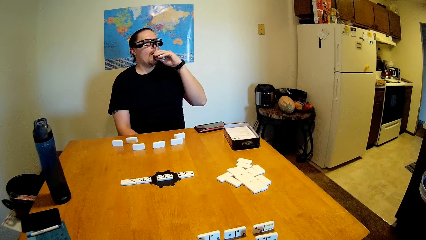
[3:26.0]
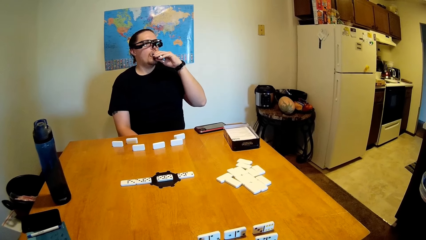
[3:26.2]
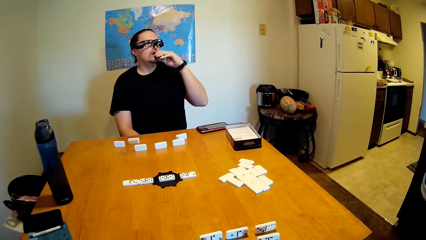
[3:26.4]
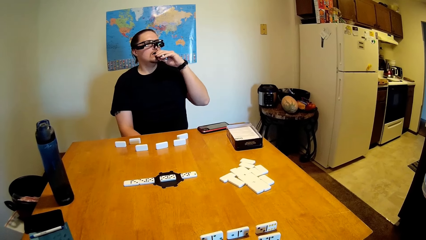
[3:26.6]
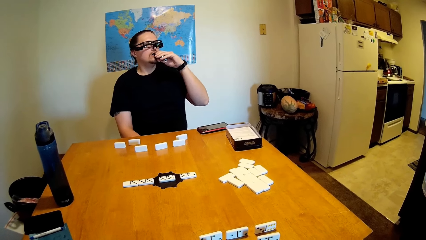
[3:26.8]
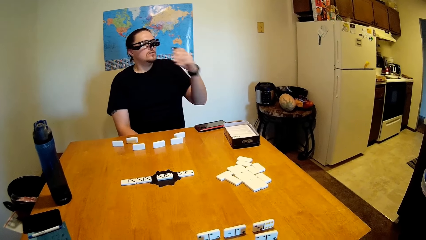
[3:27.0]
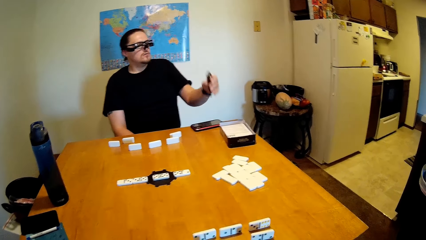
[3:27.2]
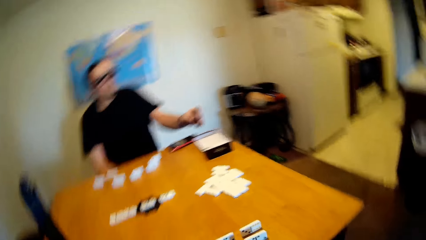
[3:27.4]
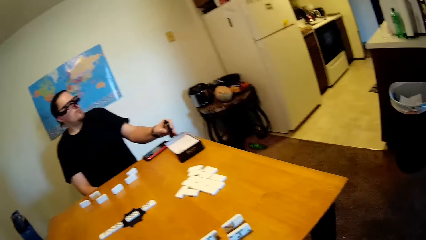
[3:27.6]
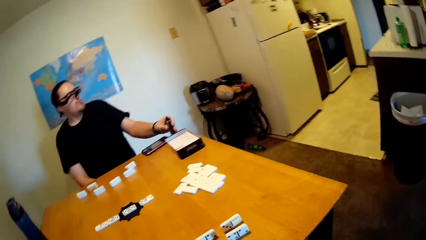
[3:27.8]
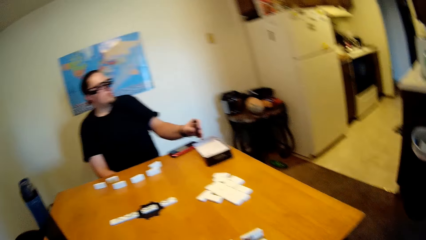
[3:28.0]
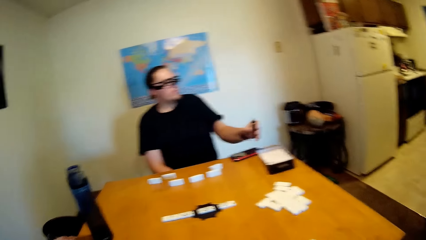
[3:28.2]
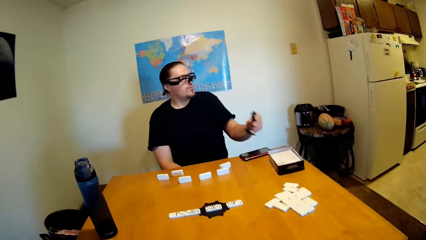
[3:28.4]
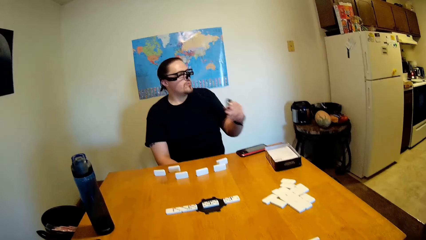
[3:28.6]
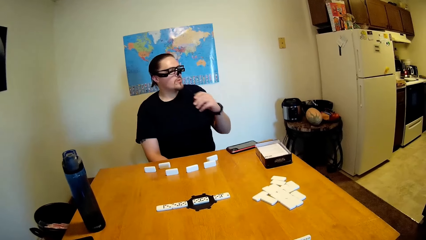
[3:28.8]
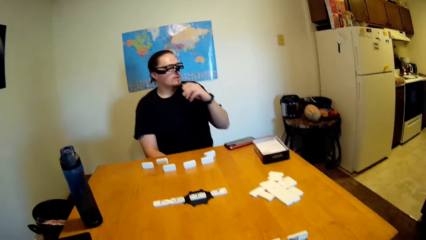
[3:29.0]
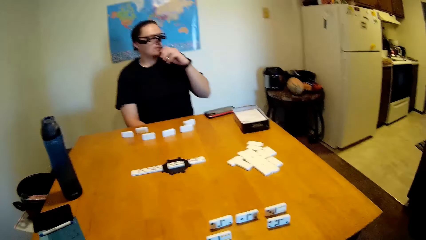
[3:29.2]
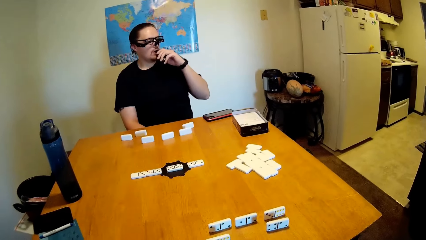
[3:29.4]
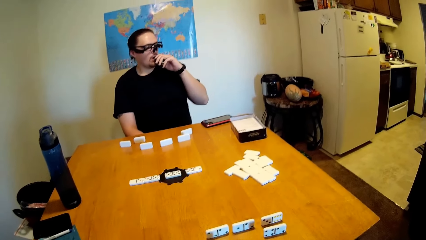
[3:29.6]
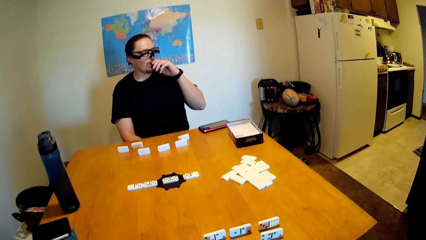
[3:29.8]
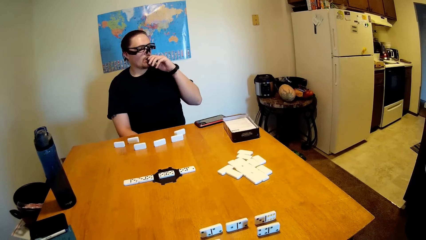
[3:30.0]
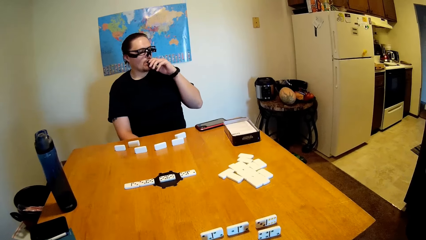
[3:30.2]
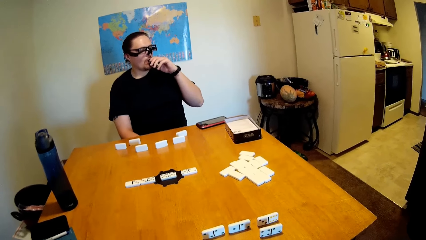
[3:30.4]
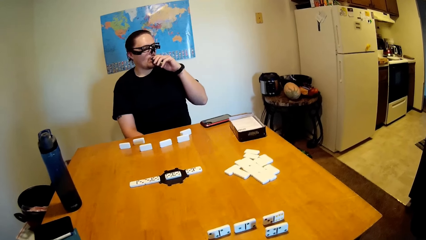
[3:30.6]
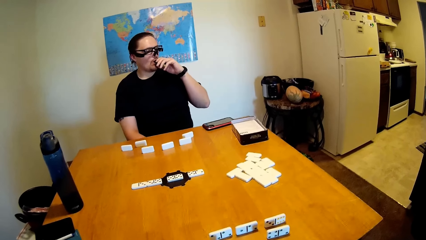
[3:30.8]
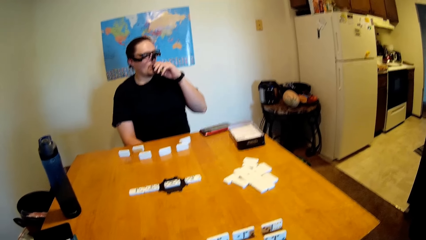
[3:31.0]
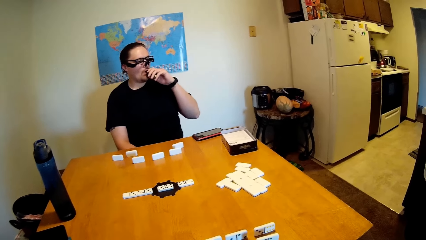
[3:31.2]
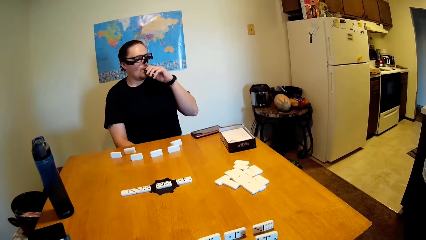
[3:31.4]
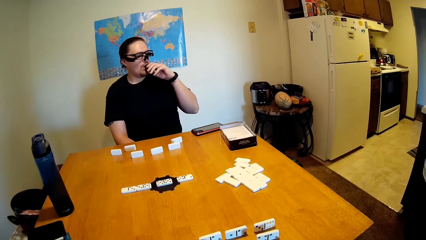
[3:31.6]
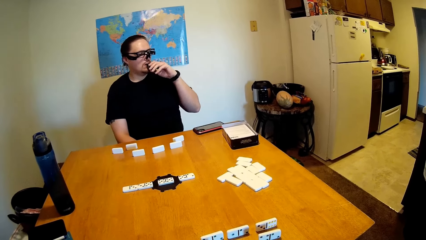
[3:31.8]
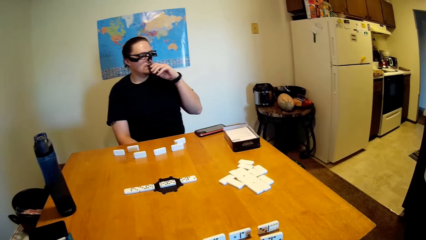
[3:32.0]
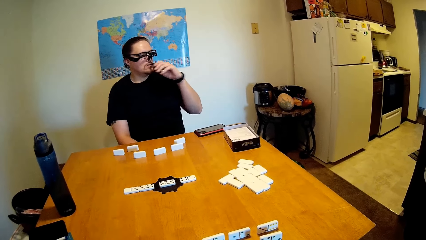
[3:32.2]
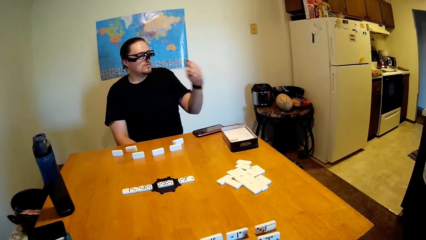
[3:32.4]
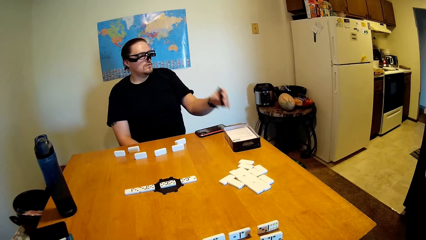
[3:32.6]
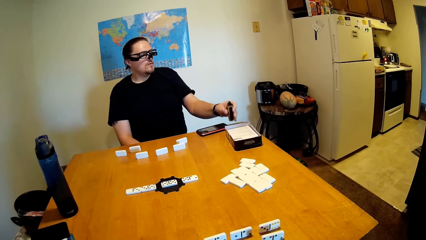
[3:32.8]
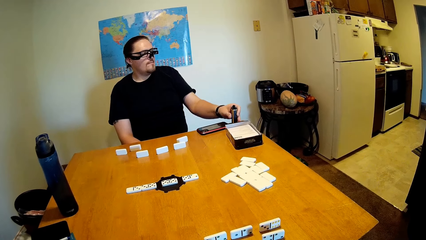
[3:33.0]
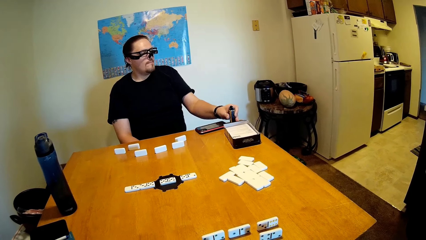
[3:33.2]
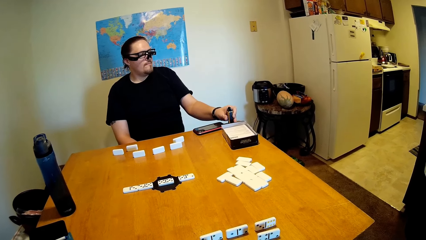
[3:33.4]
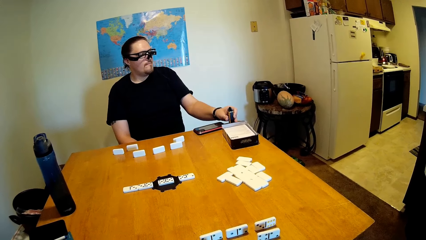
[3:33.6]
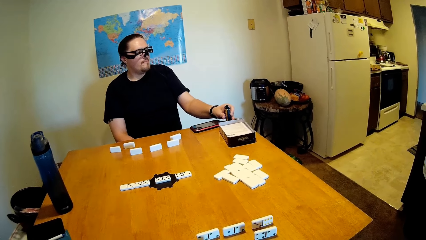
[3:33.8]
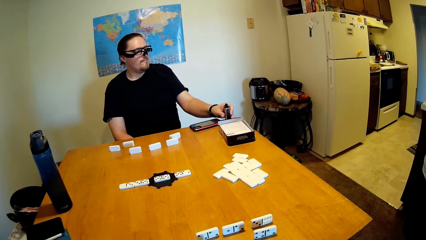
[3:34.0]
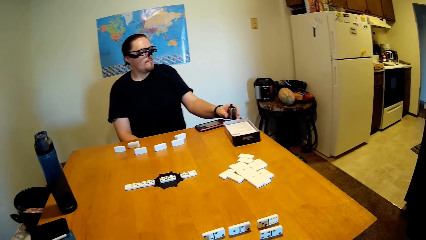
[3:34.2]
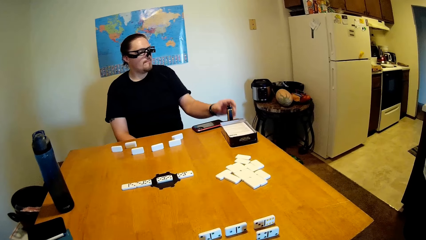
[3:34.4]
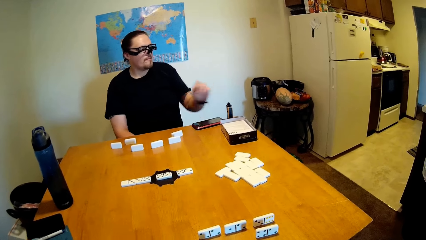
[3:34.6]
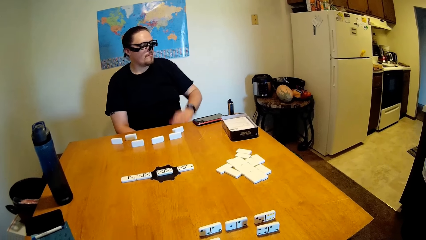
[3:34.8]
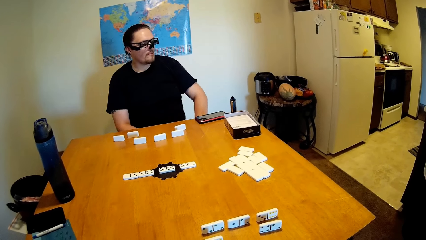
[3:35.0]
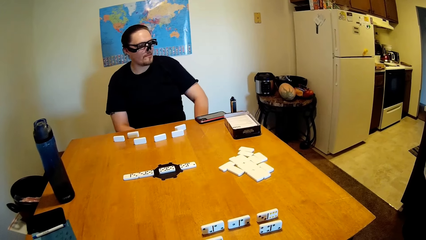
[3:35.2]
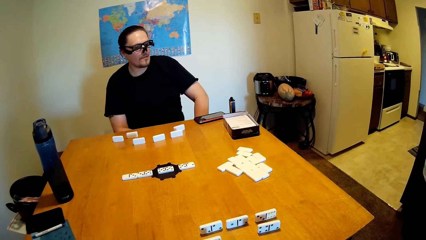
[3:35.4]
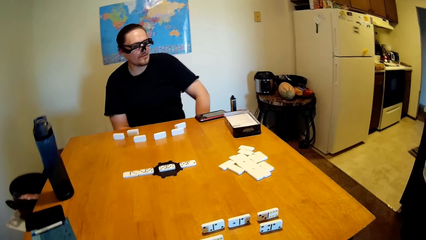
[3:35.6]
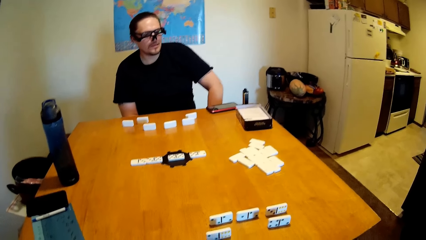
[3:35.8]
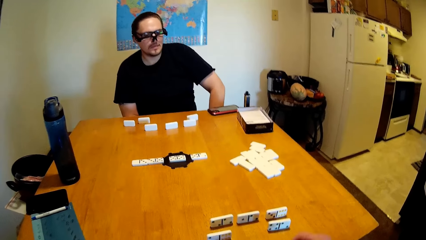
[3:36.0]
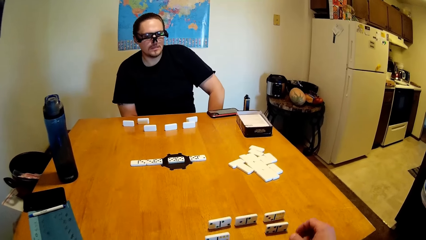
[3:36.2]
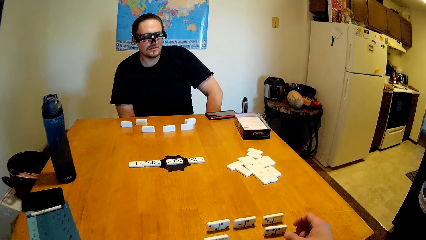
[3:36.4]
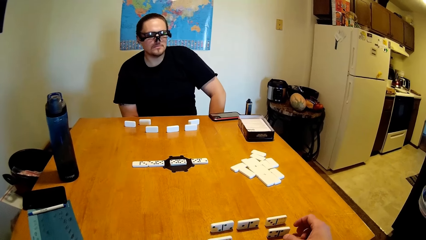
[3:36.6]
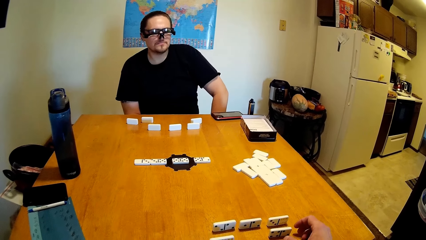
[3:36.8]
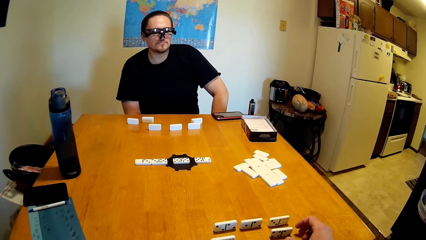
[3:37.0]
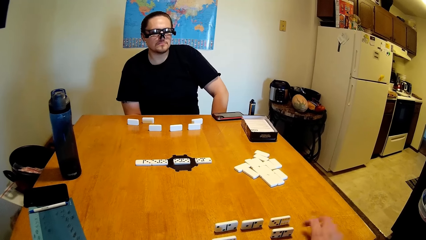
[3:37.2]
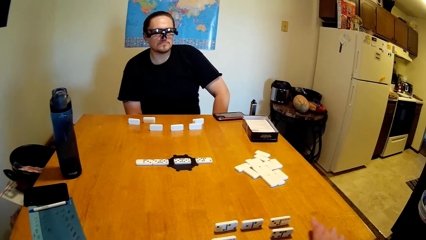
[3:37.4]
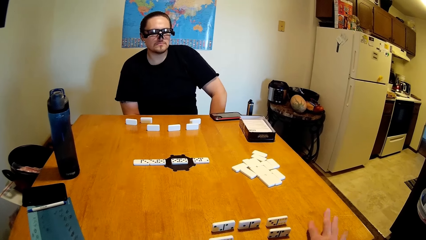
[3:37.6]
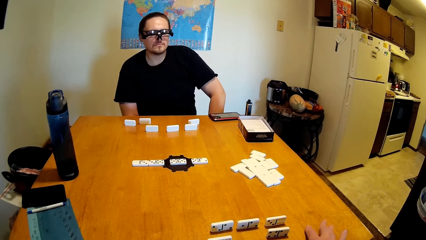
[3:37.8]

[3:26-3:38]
A man drops the object. The man picks up an object, drinks something and drops the object. The man releases his hands from something.

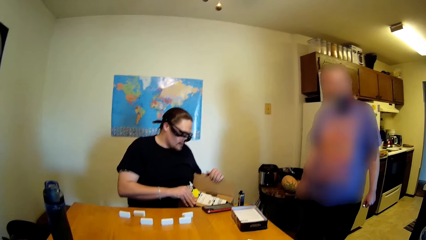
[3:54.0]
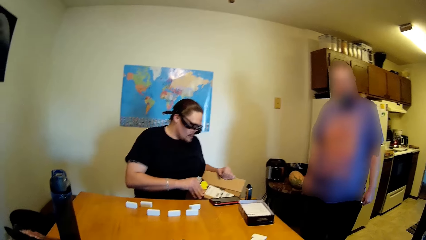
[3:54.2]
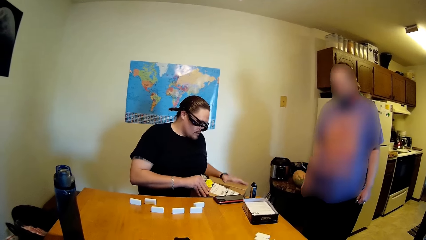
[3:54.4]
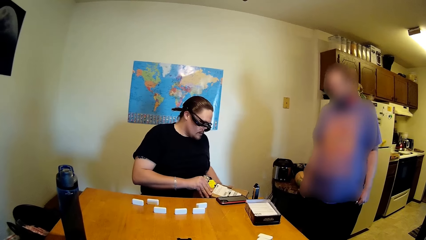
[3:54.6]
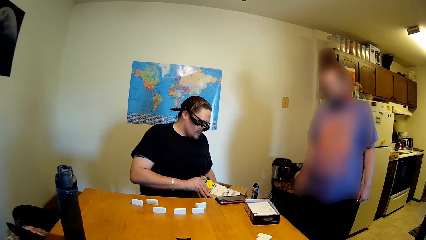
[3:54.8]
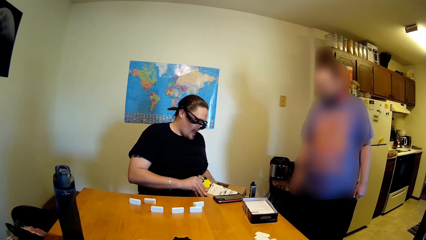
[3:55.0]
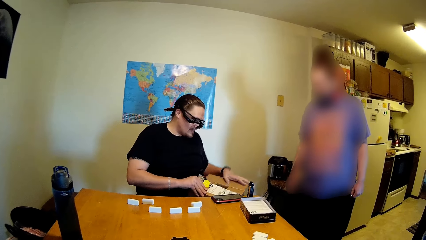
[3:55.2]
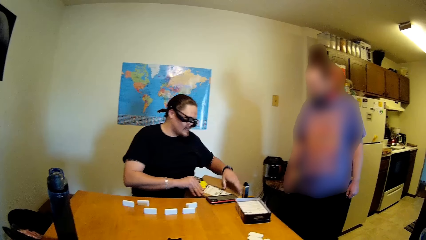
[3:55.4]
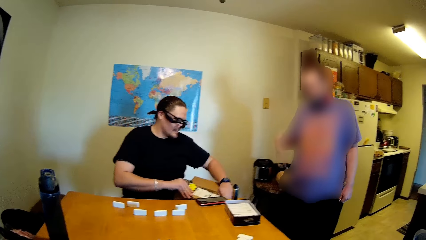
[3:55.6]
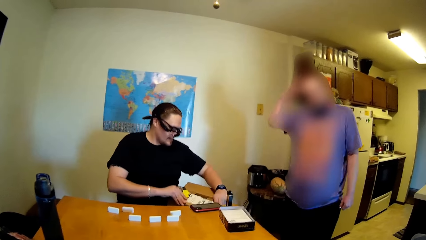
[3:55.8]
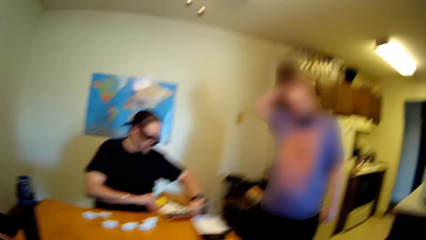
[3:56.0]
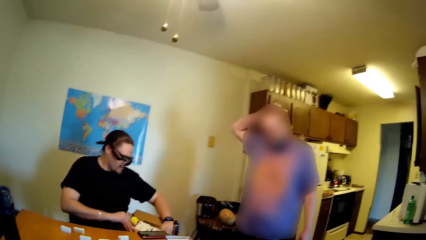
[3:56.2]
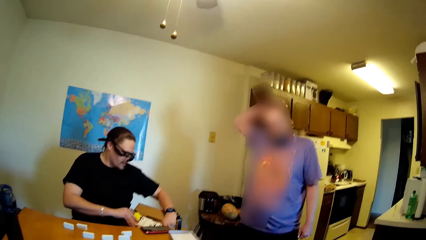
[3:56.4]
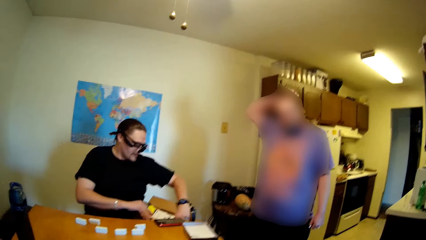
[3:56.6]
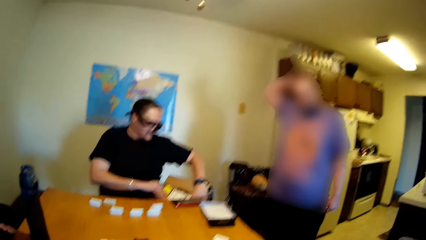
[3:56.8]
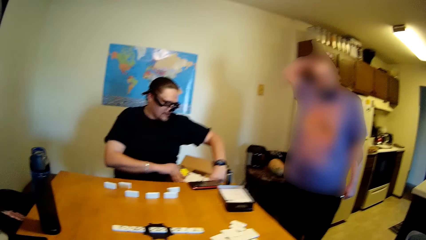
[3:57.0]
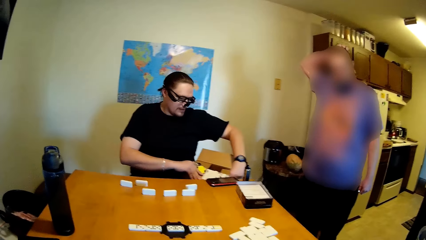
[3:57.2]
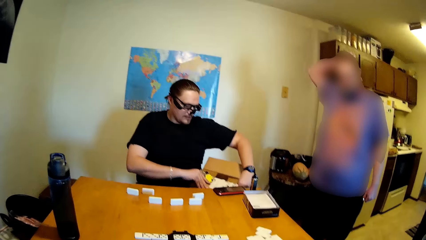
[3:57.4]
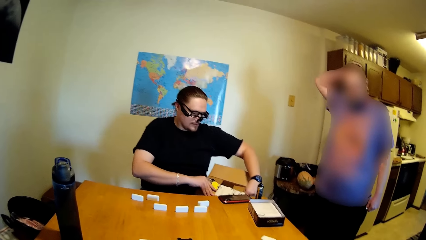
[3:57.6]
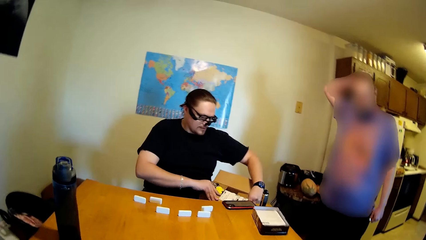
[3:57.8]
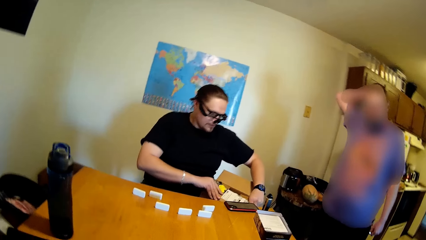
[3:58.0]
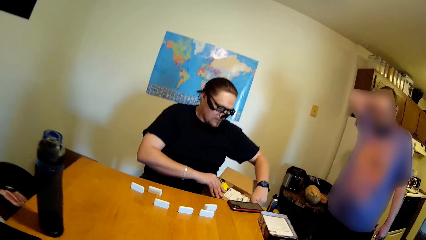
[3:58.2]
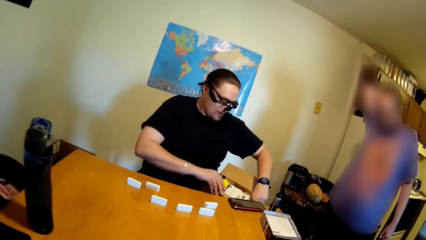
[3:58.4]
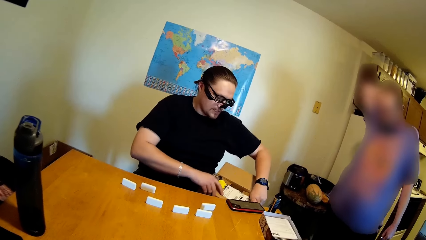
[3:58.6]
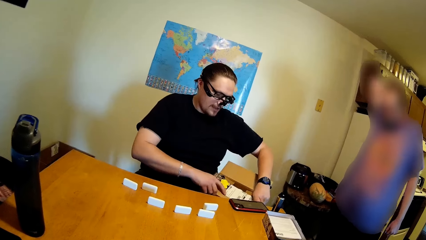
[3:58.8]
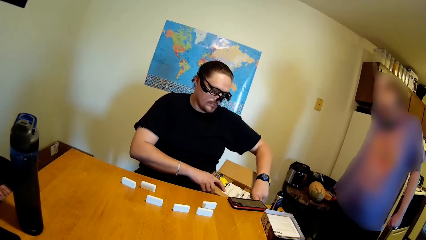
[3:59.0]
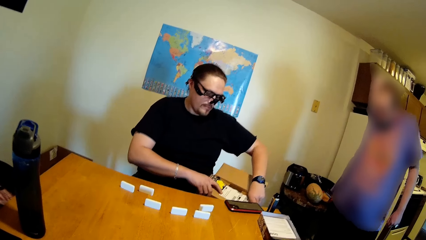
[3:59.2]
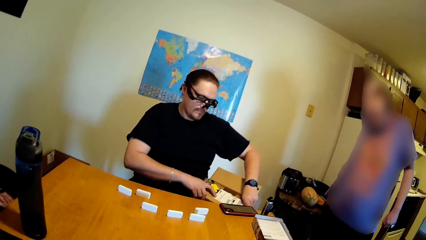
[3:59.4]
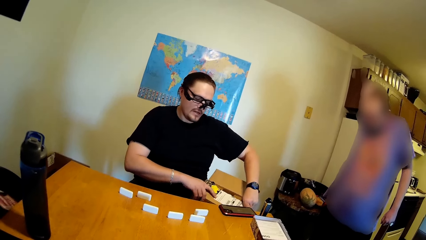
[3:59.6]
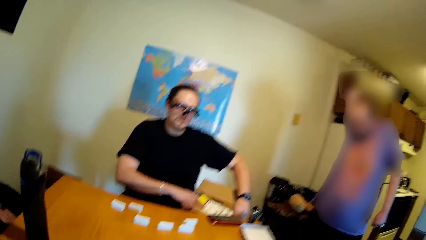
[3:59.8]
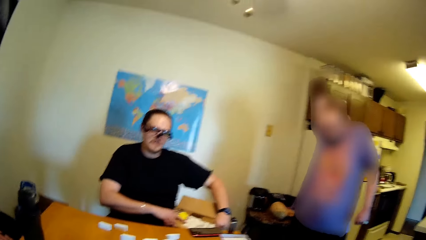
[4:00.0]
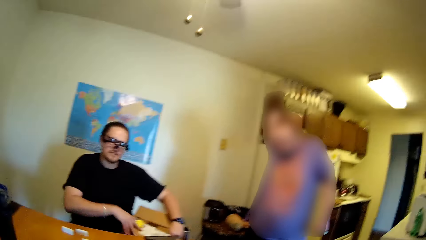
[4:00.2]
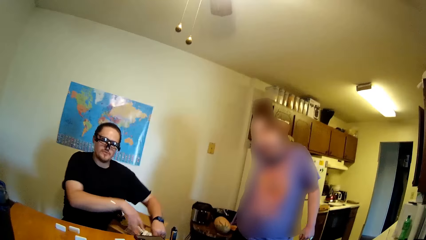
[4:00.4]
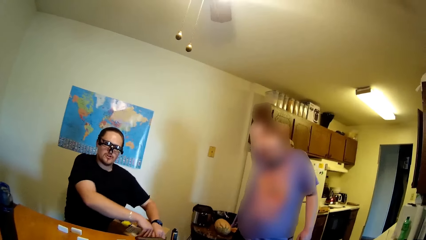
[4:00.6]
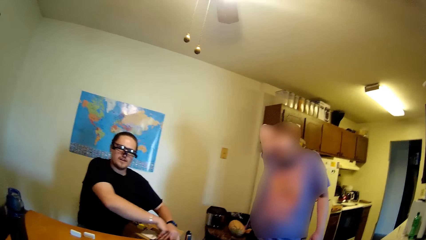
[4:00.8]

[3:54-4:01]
A man talks to the camera wearer. The camera wearer talks to the man. The man talks to the camera wearer.
